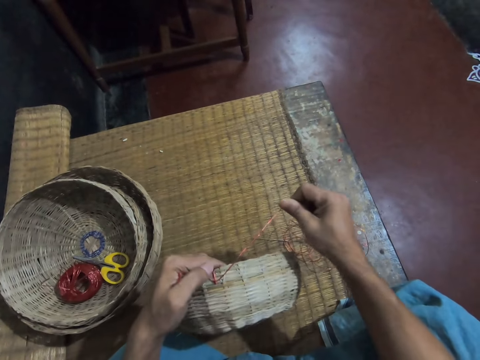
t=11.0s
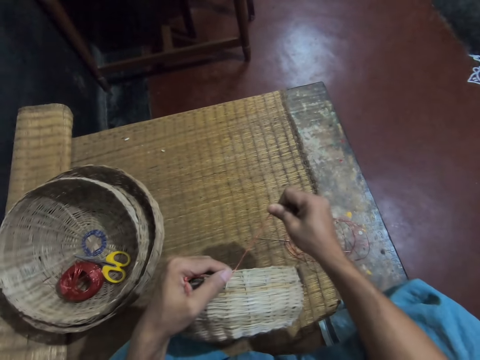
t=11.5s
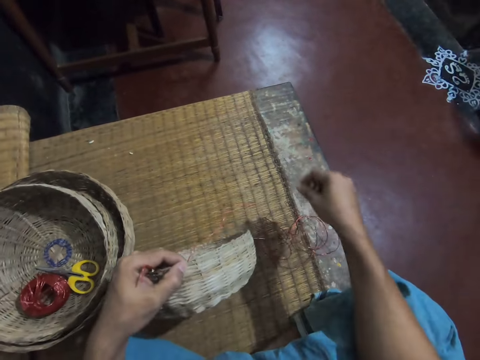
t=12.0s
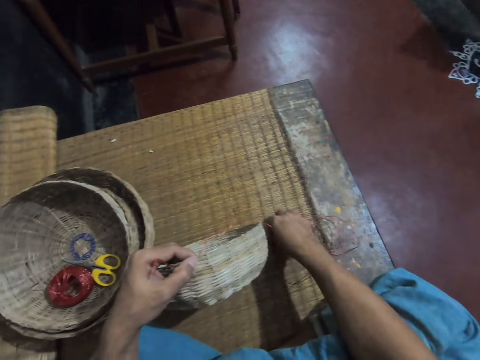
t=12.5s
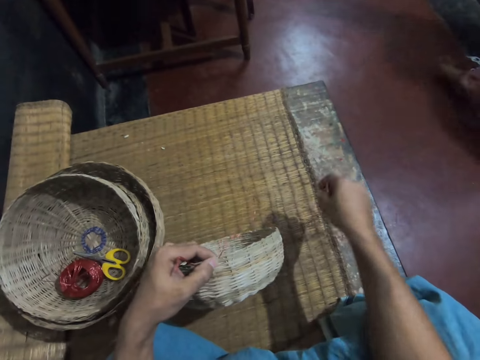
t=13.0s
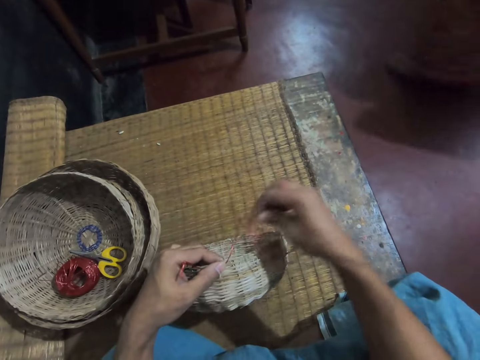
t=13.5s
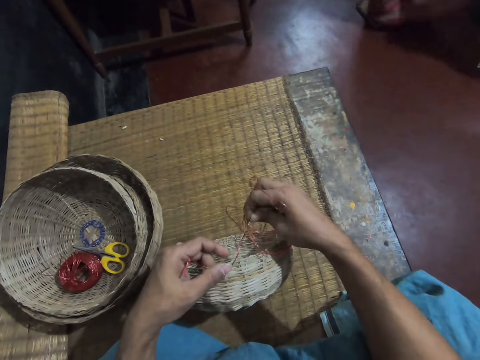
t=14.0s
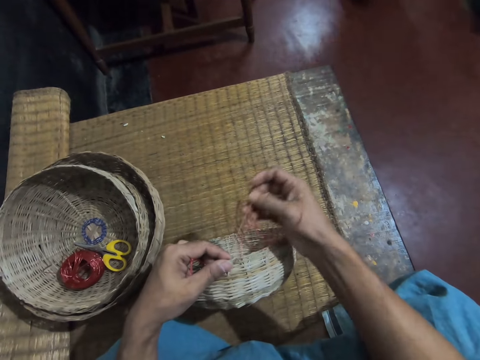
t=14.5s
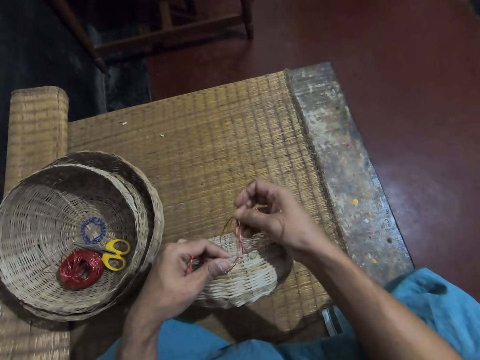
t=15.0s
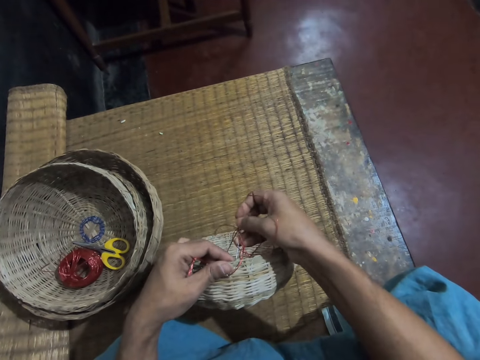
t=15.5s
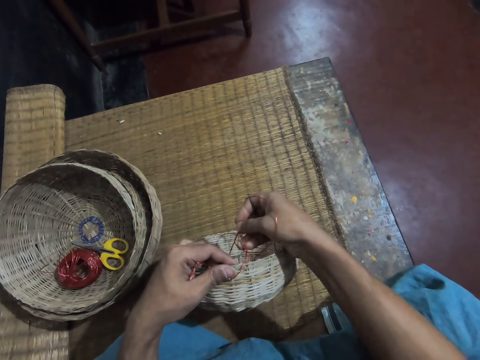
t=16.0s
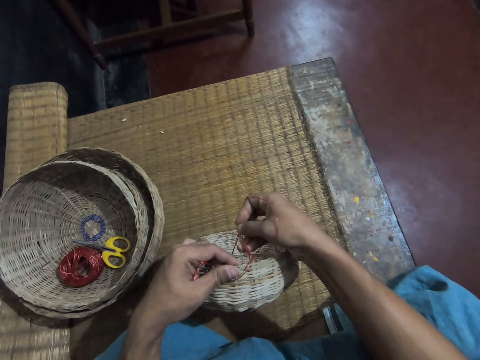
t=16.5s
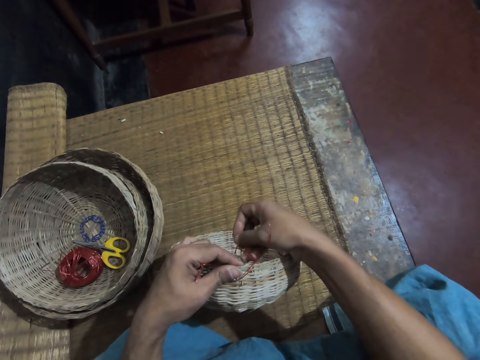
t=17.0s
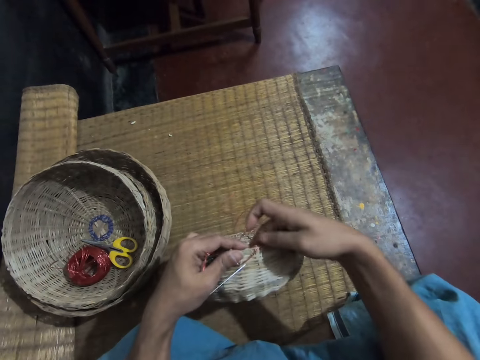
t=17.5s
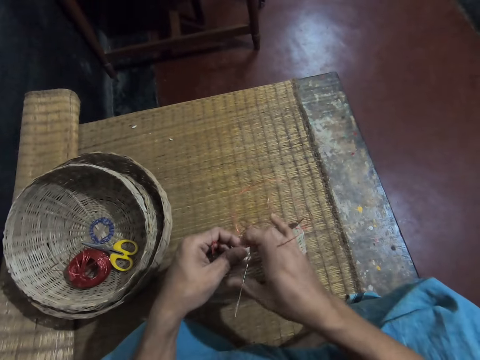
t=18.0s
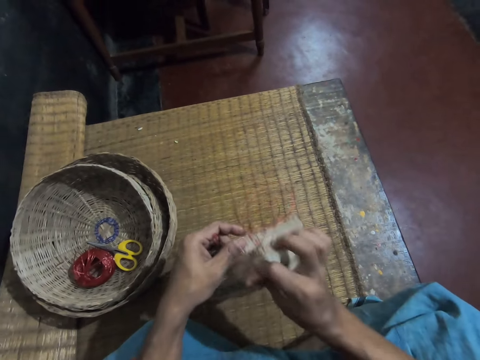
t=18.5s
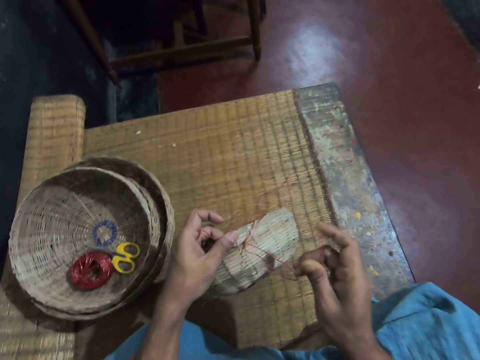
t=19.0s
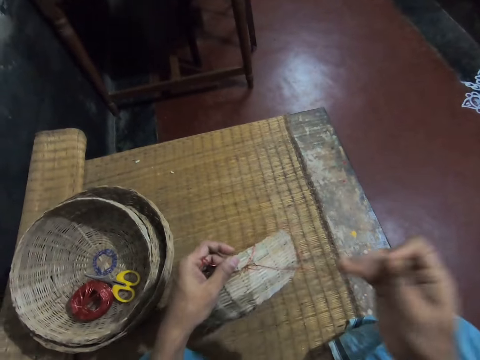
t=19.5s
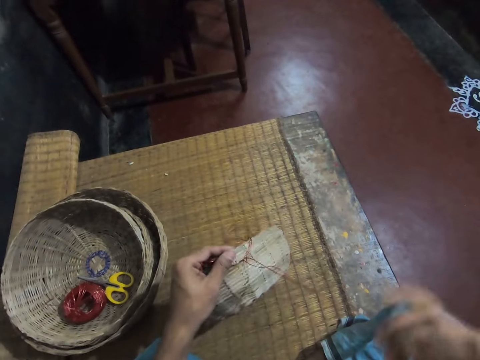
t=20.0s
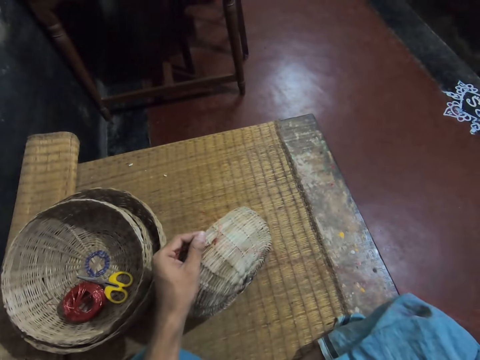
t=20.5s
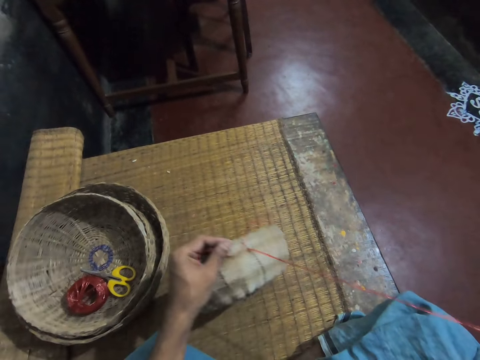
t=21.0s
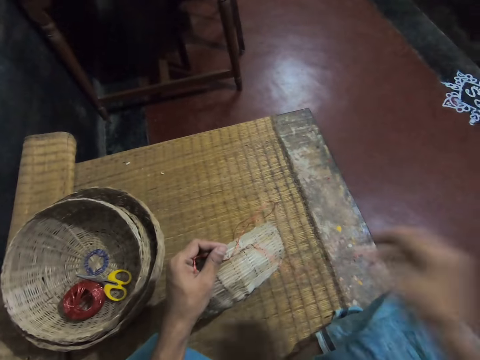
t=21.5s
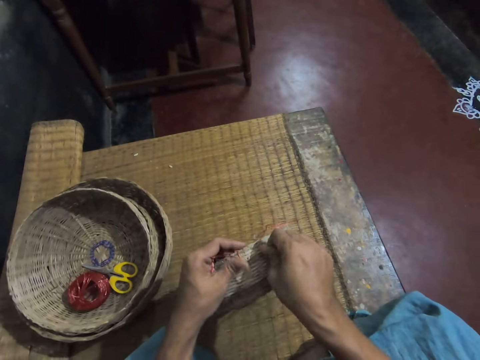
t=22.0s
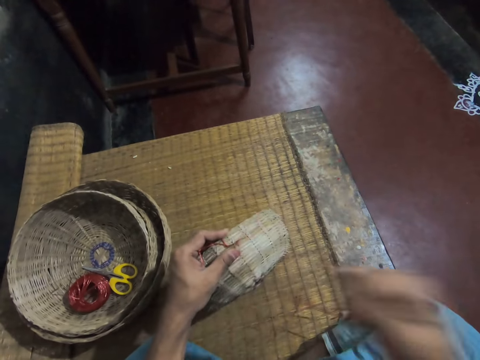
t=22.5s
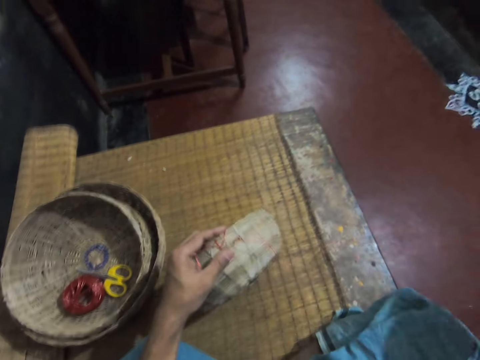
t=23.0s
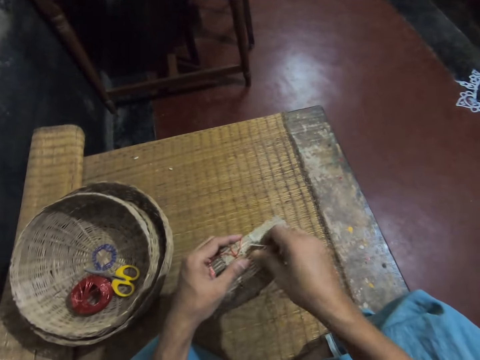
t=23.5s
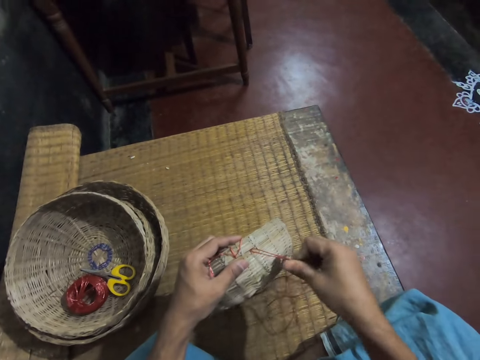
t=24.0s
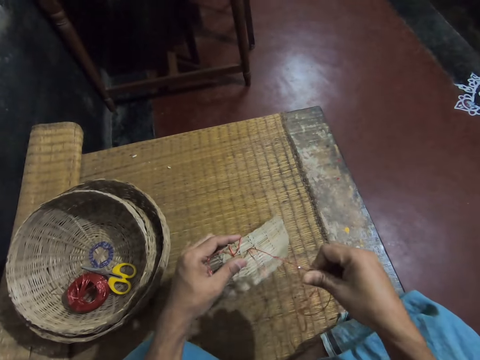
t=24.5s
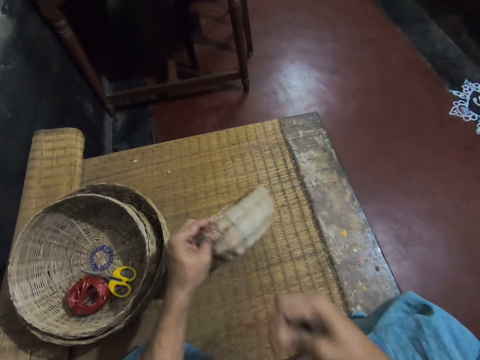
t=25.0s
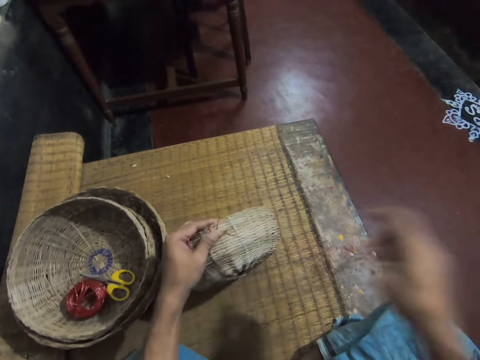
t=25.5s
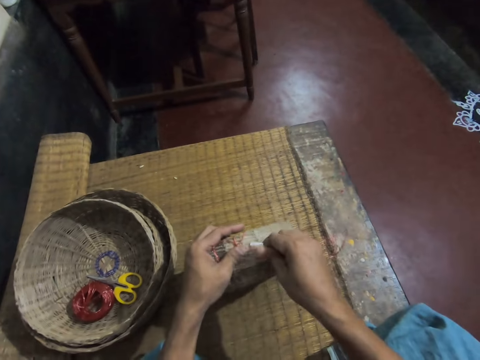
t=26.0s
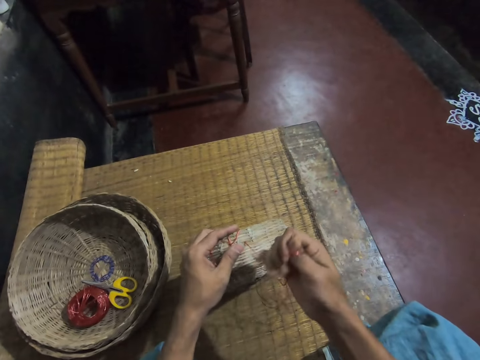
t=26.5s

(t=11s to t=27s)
The camera wearer picks up a needle. They sew a rope on a weaving reed basket with the needle. They insert the needle in the basket. They pull a thread. They pull the thread repeatedly.

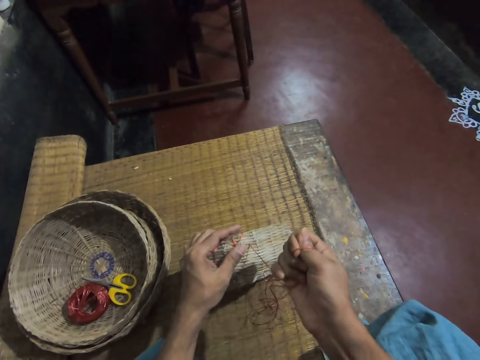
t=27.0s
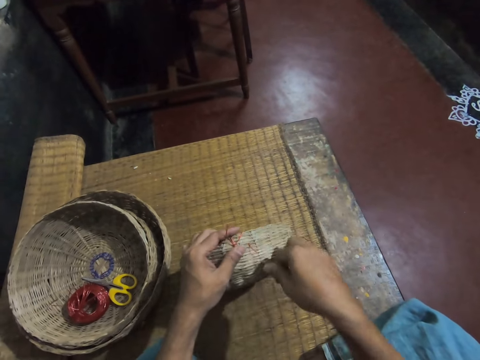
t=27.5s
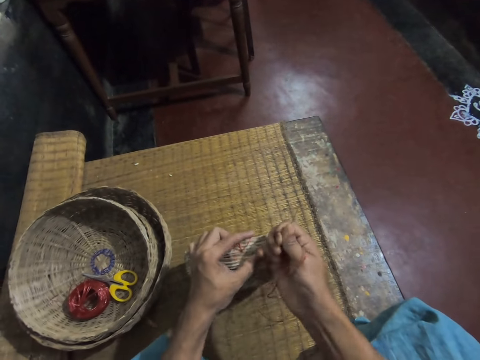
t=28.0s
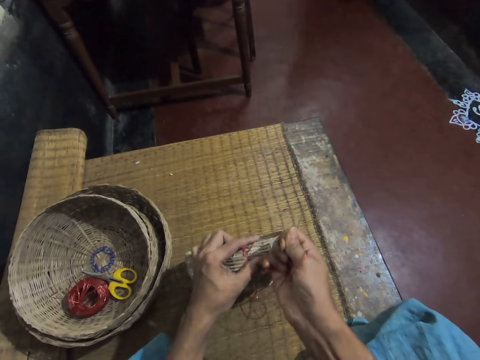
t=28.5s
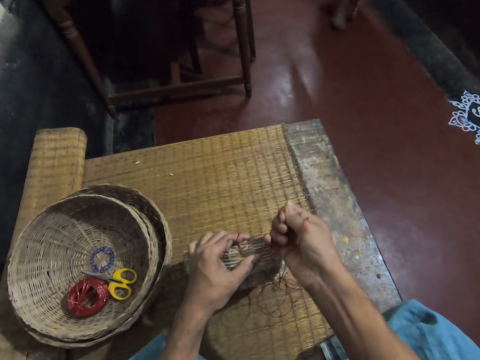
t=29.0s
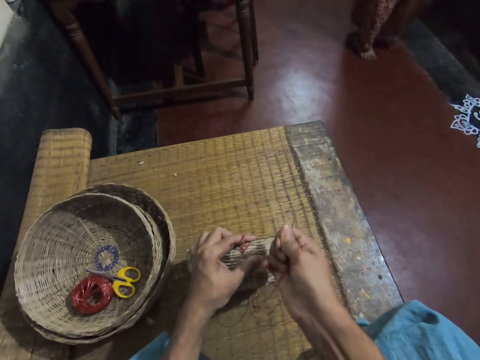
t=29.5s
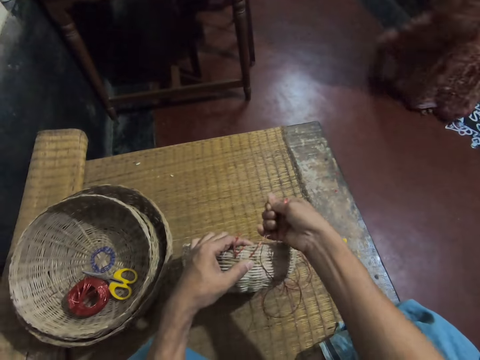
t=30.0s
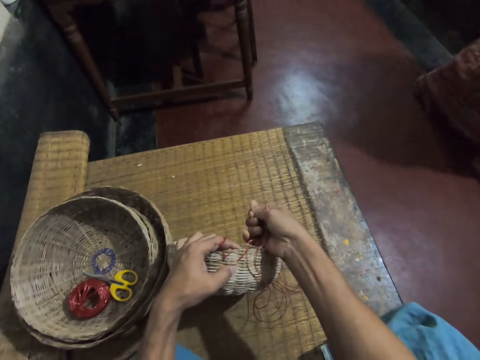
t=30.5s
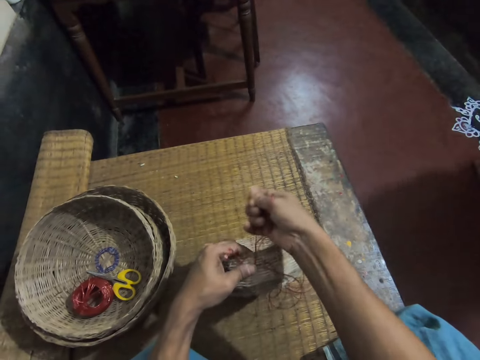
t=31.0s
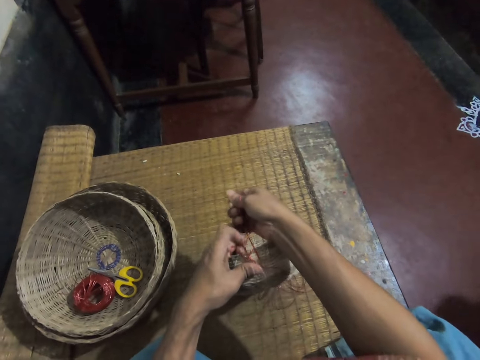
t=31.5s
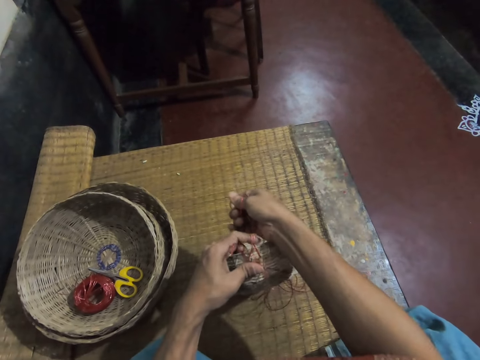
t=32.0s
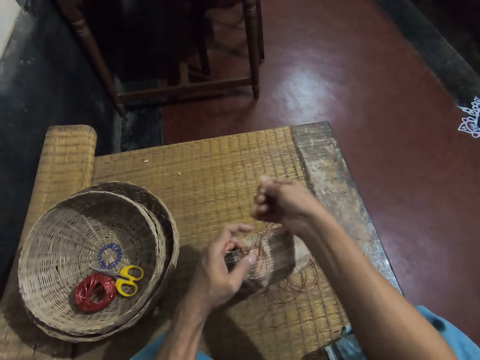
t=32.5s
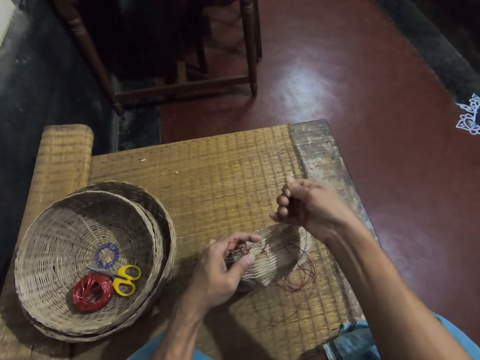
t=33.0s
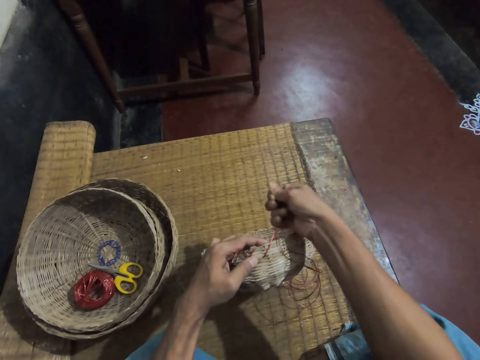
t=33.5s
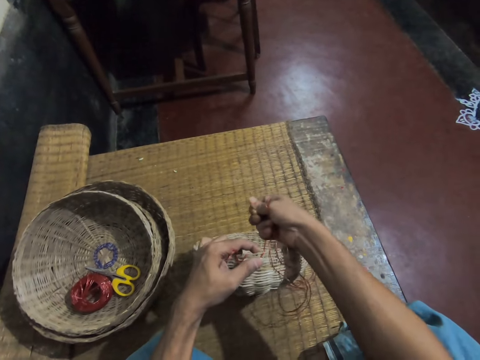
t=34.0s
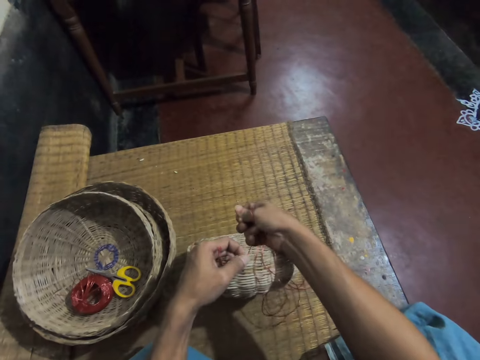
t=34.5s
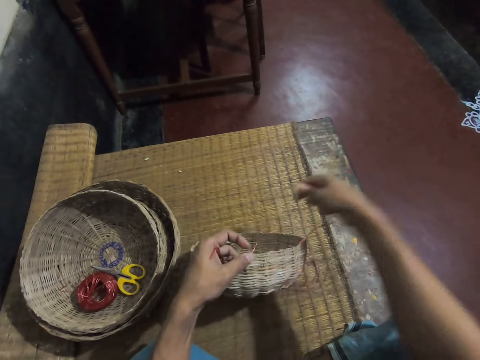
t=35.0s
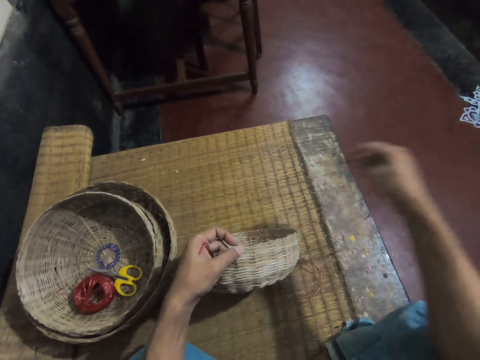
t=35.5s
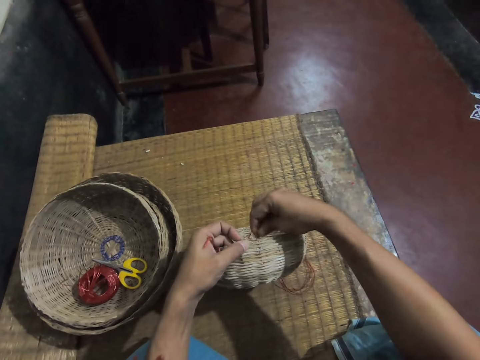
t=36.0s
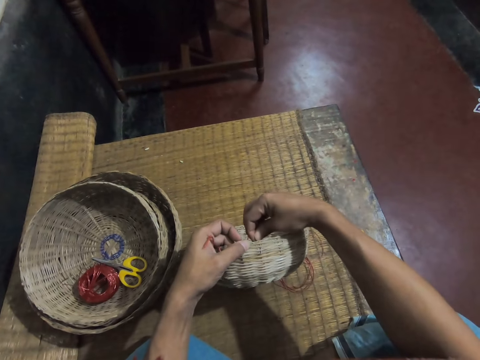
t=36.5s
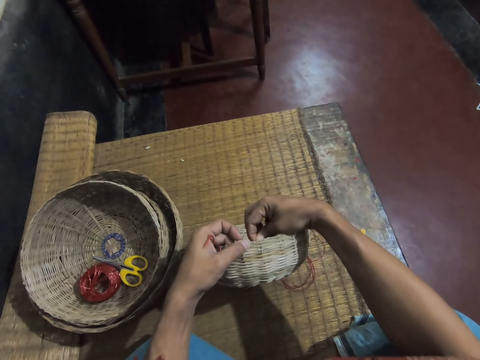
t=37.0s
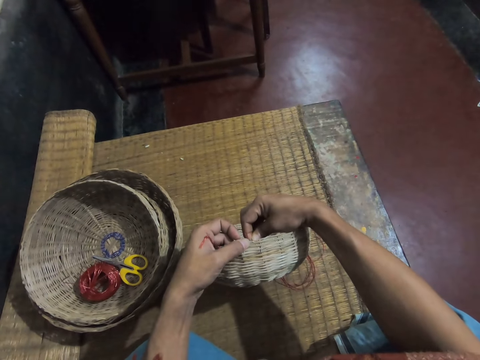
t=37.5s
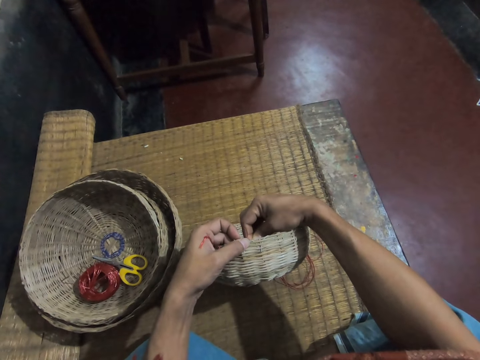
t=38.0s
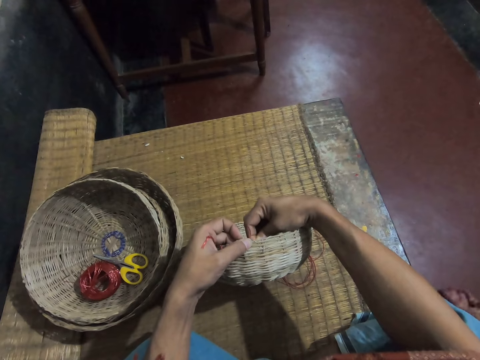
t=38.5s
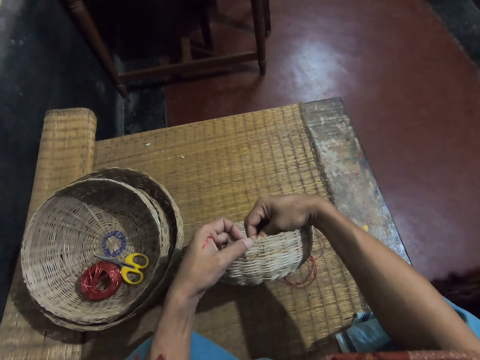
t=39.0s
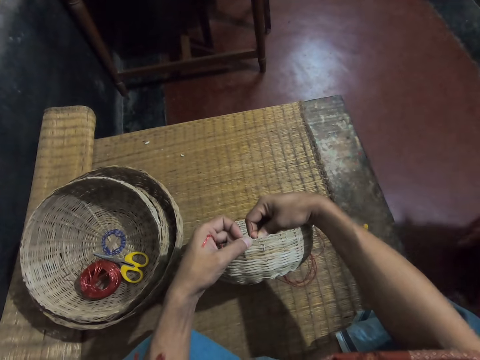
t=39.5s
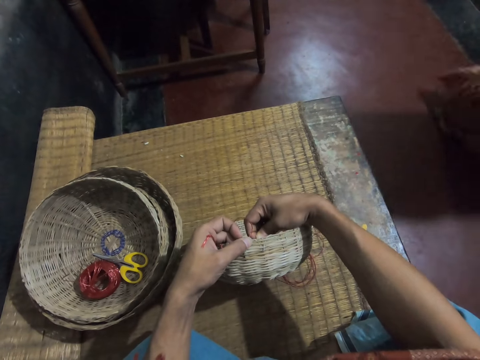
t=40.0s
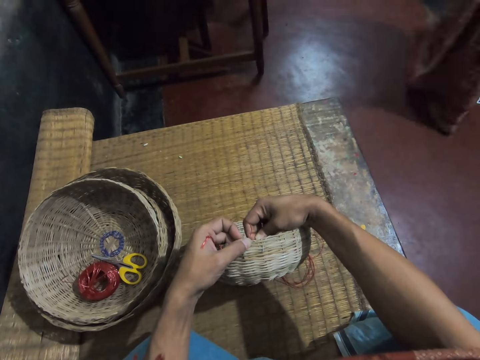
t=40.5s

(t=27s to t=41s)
The camera wearer pulls a thread. They tighten the rope on the weaving reed basket. They sew the rope on the weaving reed basket with a needle.
